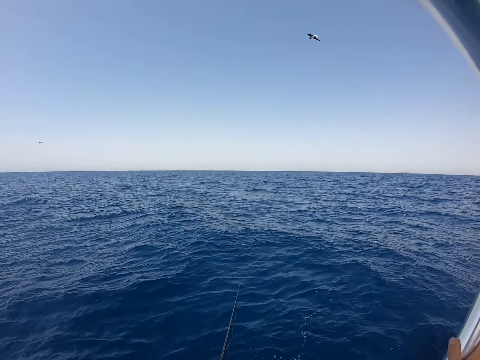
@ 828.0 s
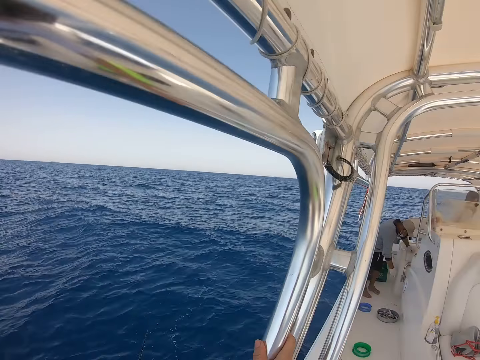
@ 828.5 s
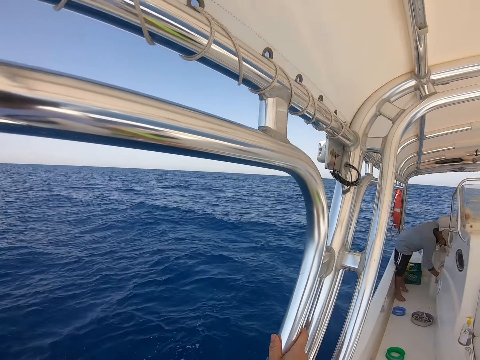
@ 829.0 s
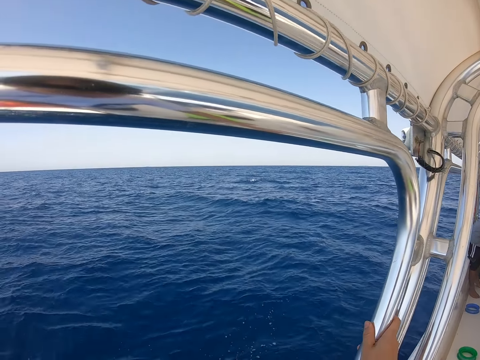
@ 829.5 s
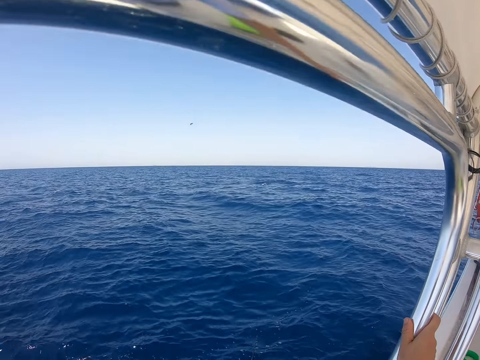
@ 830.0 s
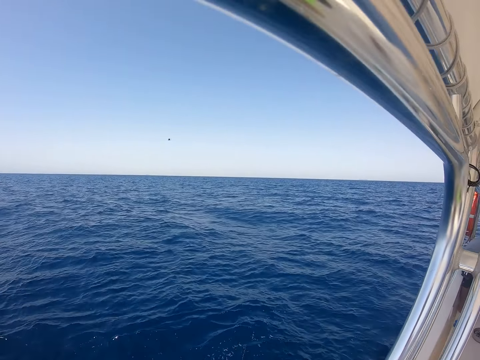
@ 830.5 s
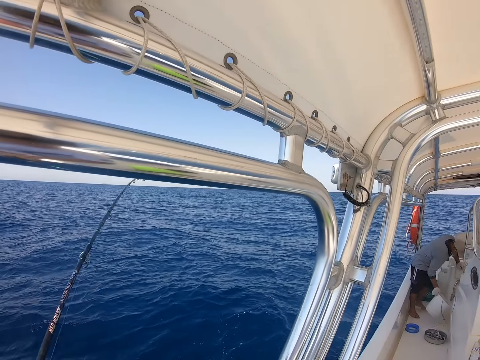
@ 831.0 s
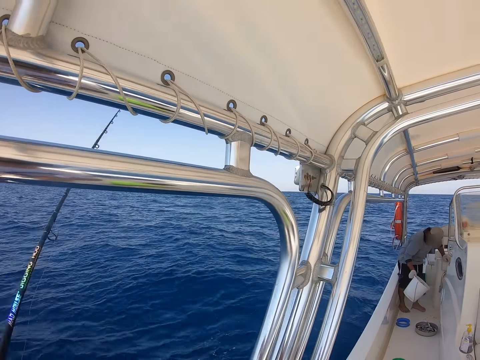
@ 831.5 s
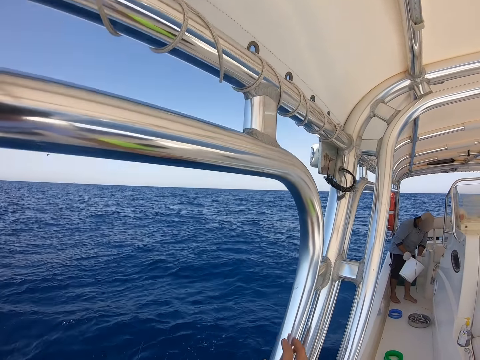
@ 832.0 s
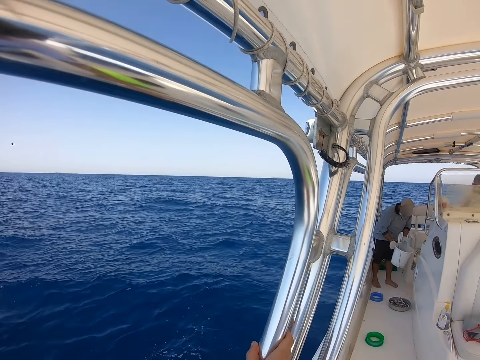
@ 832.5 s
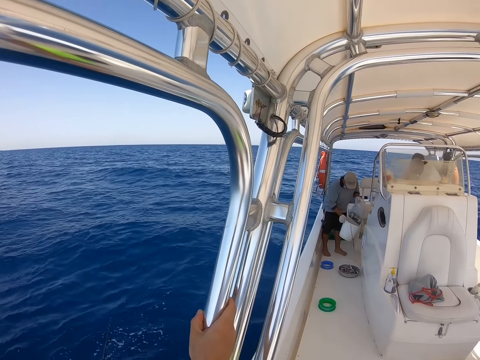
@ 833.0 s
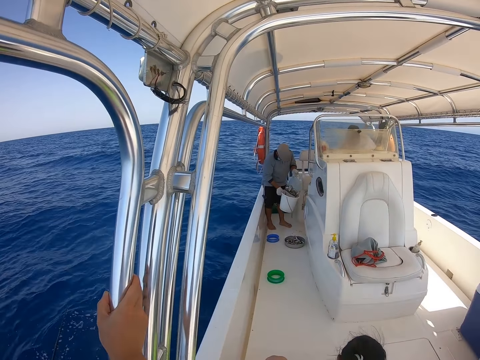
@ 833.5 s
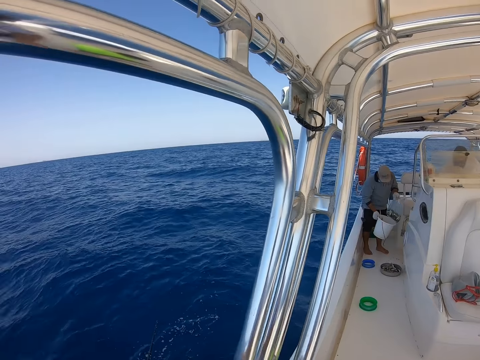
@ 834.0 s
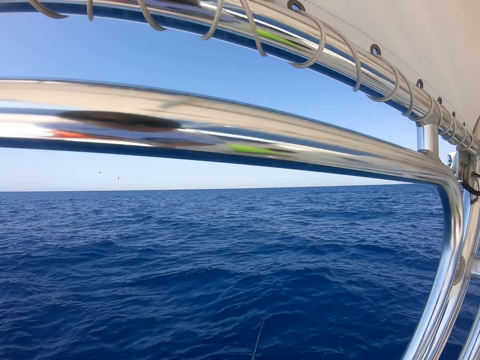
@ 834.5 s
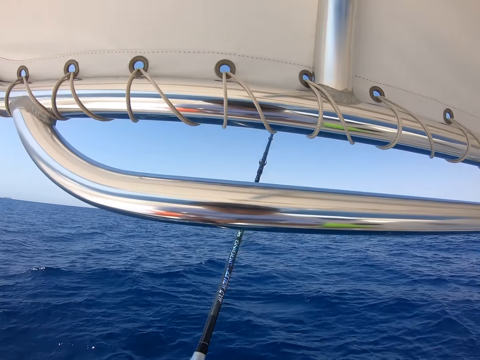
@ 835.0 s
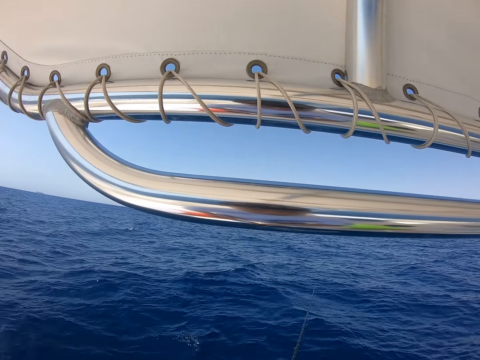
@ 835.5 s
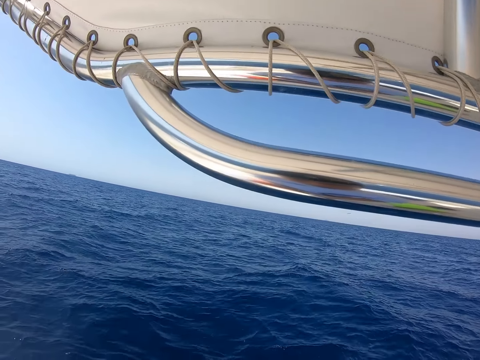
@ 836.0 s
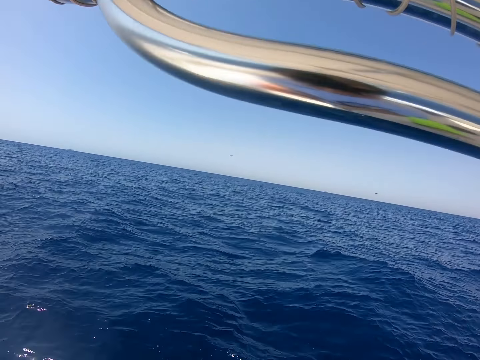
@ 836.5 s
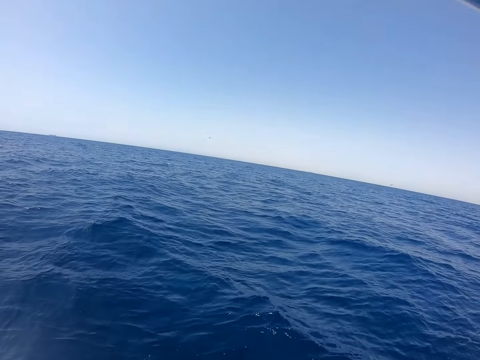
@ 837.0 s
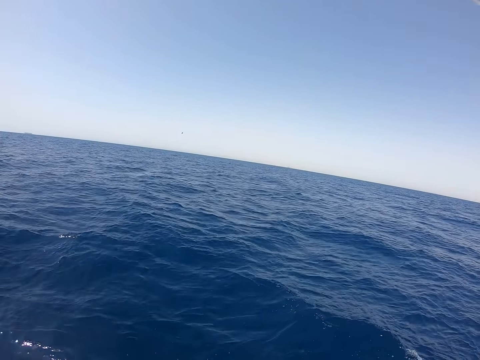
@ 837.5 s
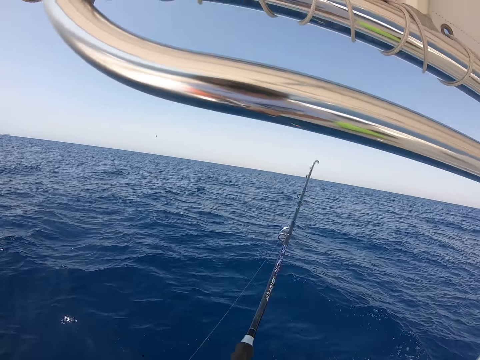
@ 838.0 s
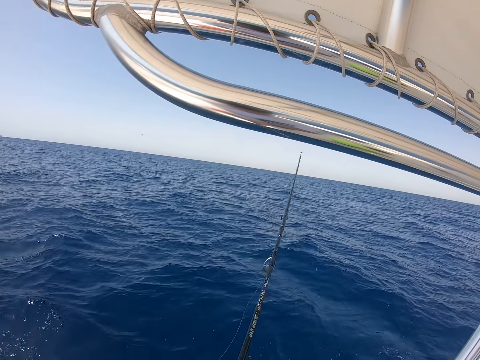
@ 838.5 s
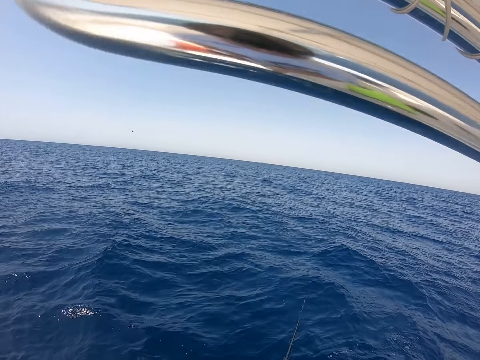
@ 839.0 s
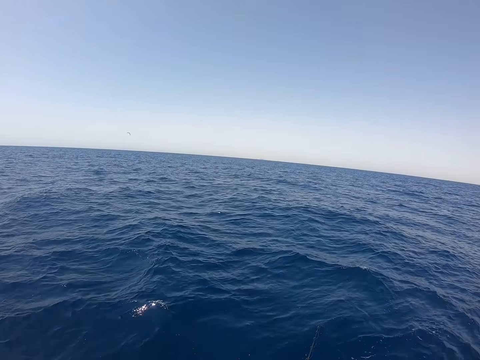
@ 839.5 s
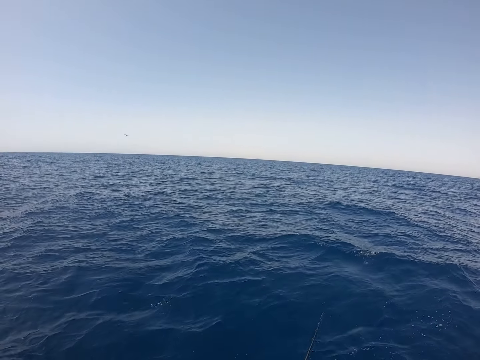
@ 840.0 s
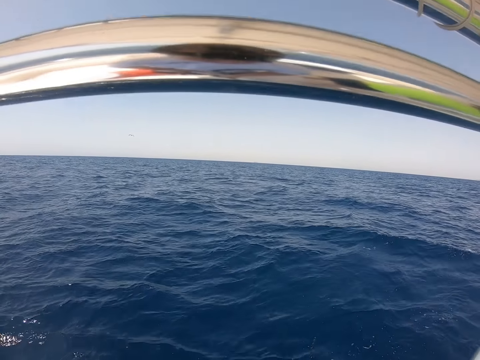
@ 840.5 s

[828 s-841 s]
The camera wearer looks at a person. The person picks up the container. The camera wearer fishes in the ocean with a fishing rod.

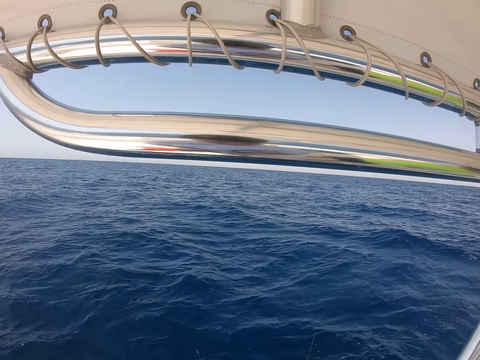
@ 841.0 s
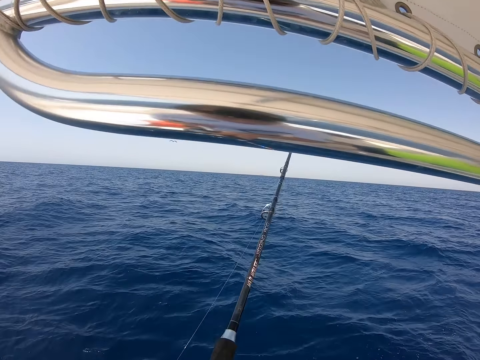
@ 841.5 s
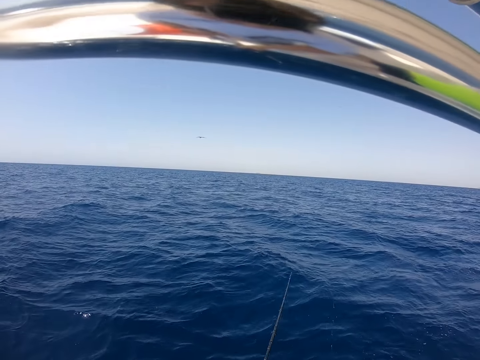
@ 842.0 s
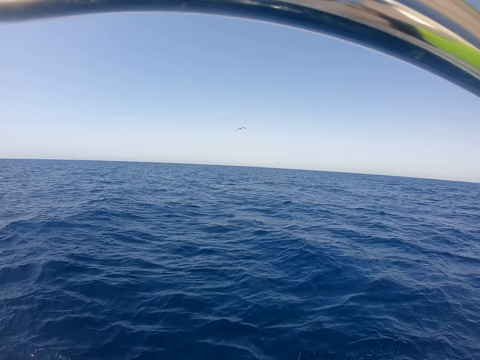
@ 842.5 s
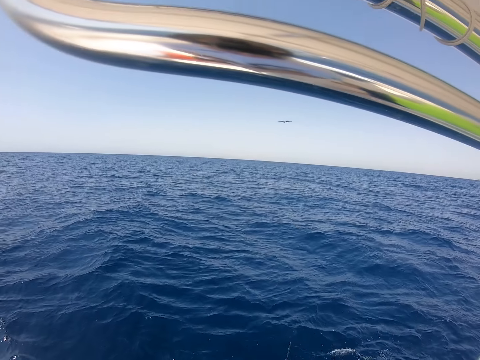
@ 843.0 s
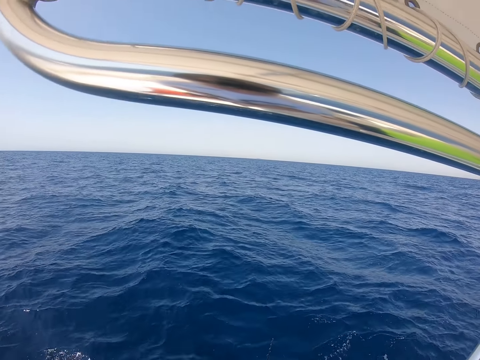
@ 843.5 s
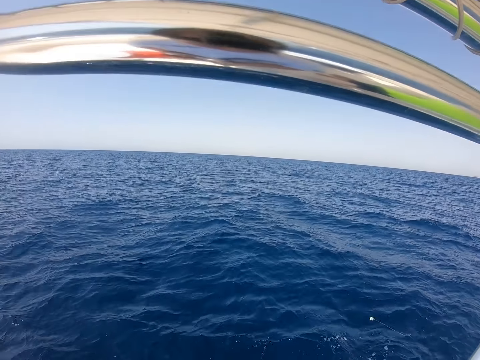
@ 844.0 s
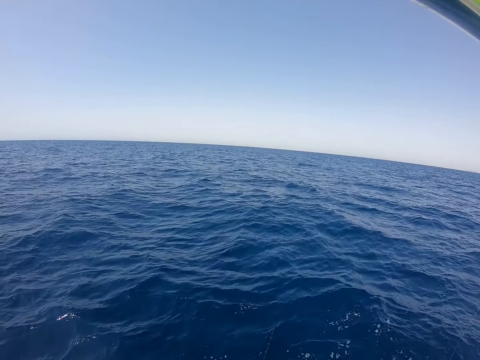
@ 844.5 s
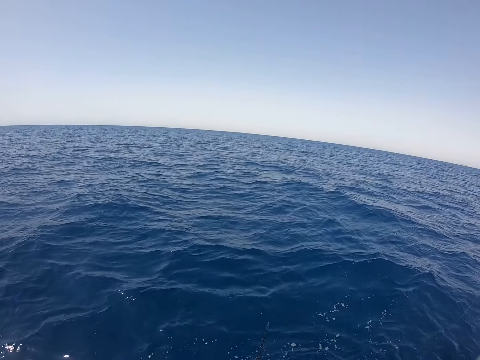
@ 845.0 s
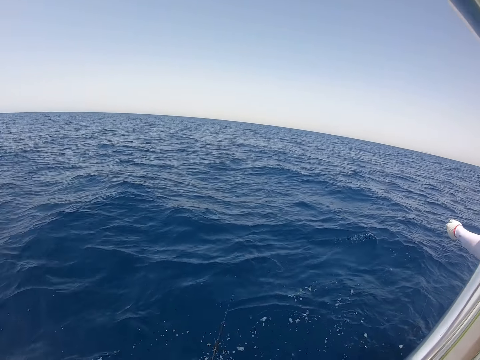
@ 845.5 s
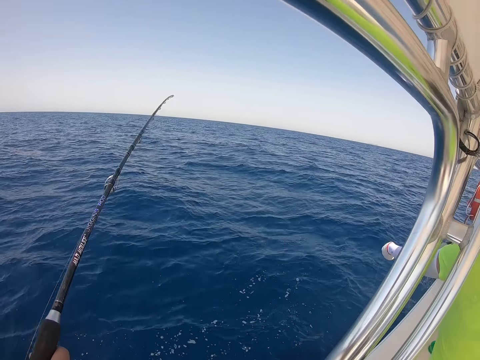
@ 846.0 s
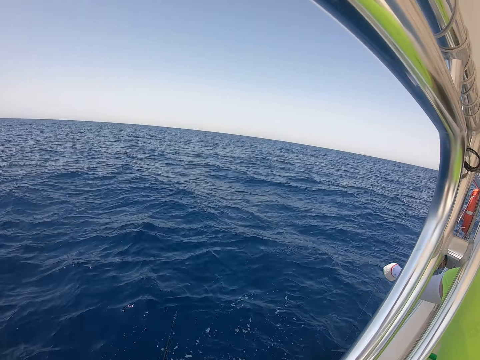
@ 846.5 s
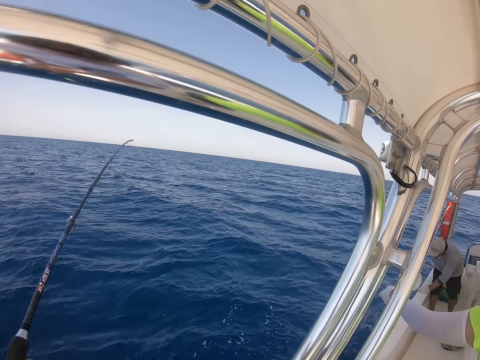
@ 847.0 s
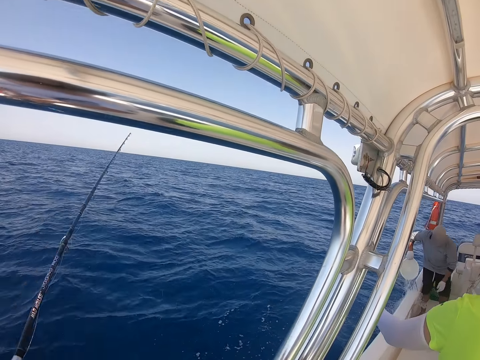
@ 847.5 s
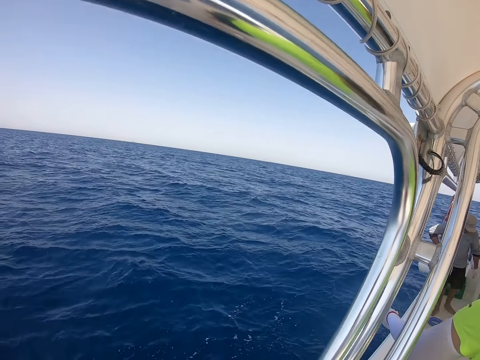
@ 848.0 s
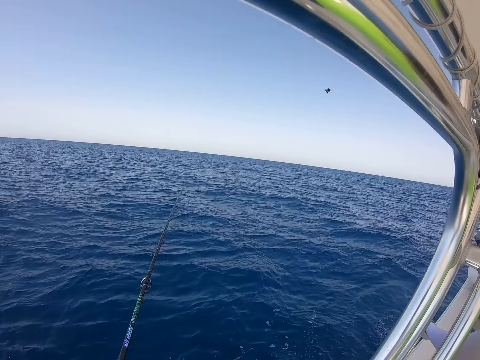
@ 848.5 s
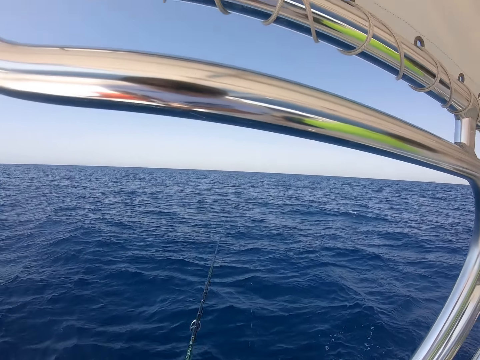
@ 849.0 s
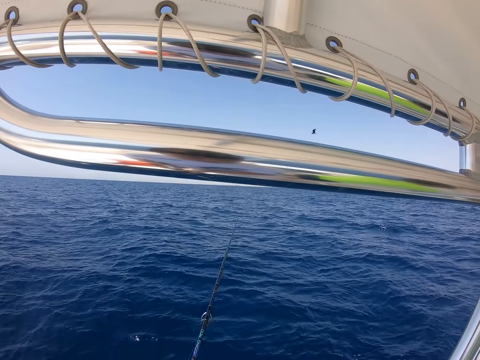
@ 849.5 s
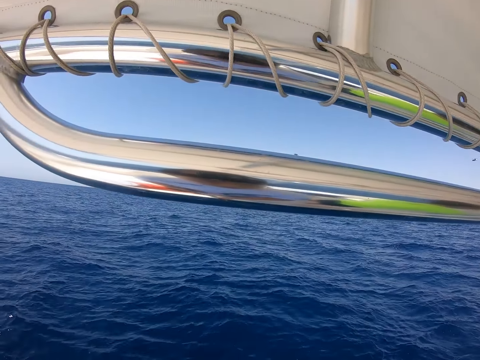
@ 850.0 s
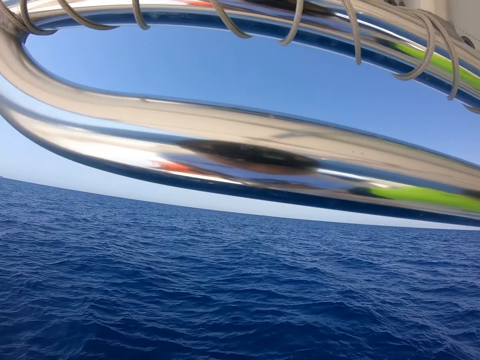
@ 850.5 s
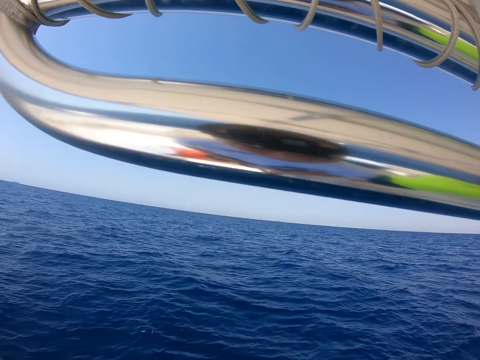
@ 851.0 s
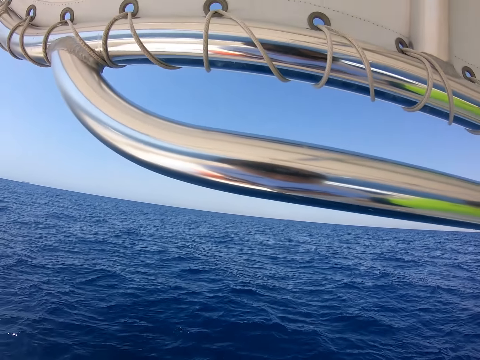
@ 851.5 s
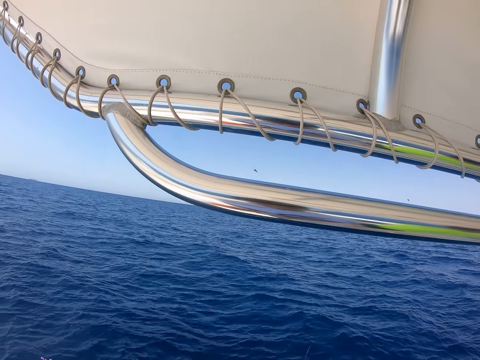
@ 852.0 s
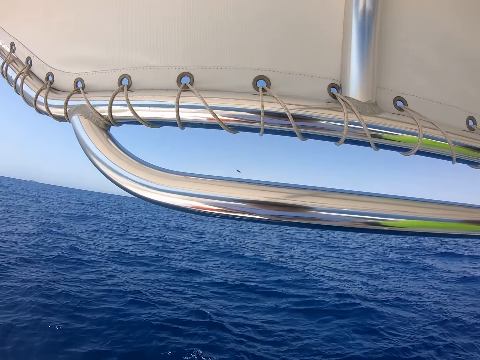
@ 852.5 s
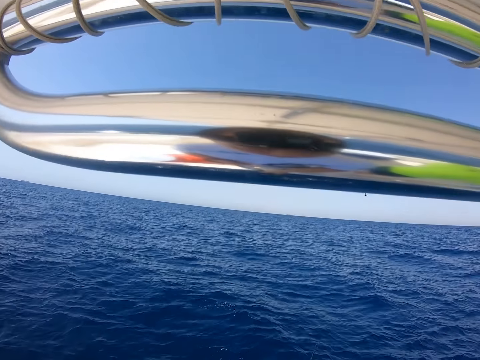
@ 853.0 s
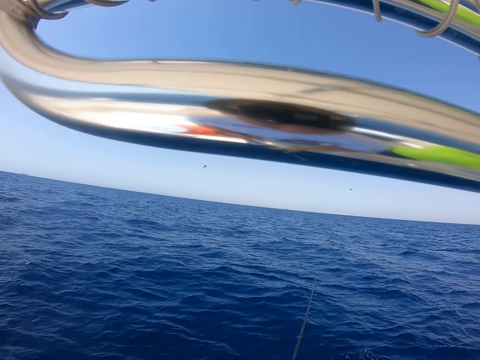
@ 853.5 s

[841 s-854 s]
A man throws the string into the water. Another man fetches water with the container.
